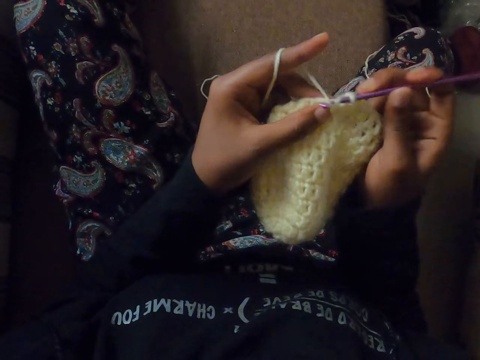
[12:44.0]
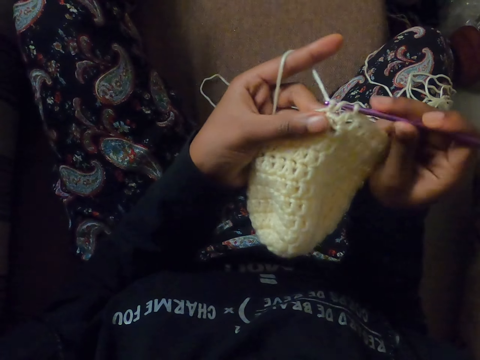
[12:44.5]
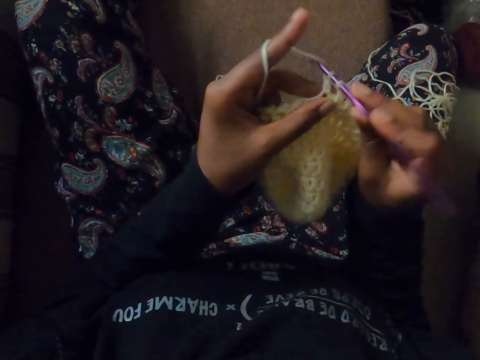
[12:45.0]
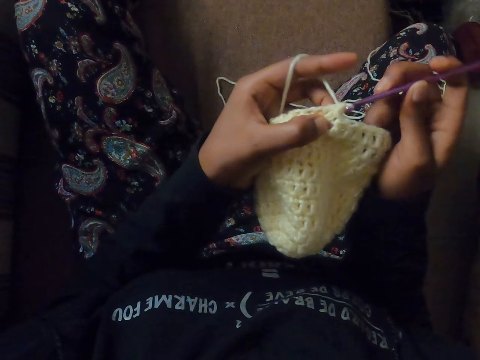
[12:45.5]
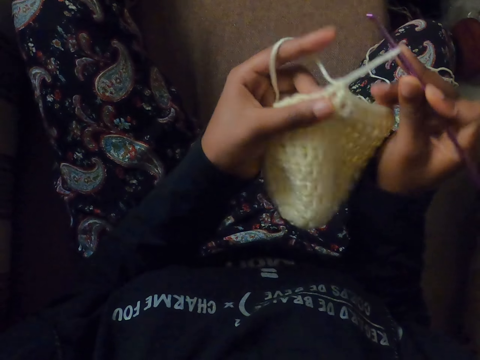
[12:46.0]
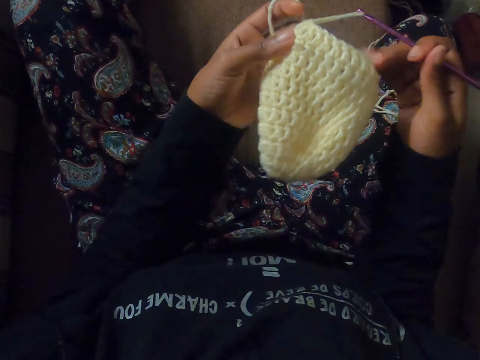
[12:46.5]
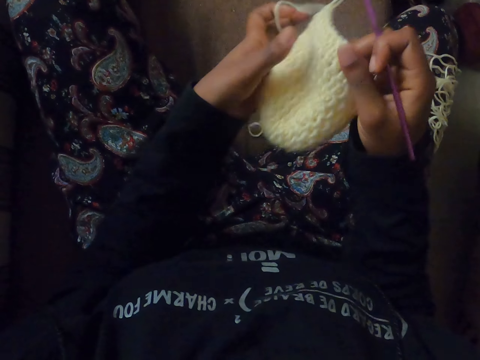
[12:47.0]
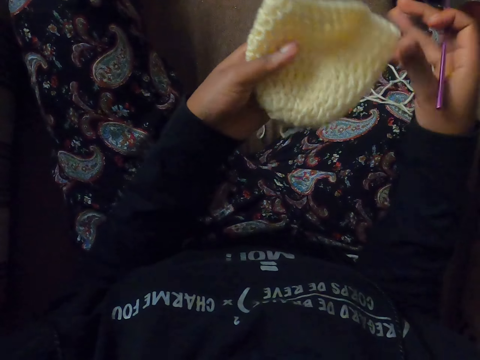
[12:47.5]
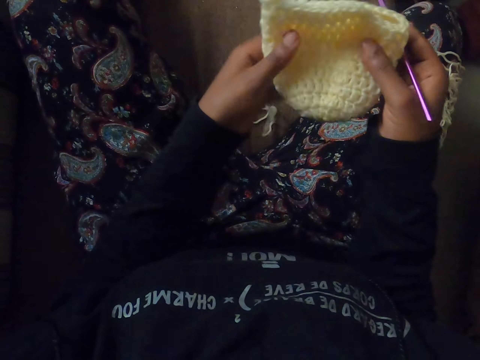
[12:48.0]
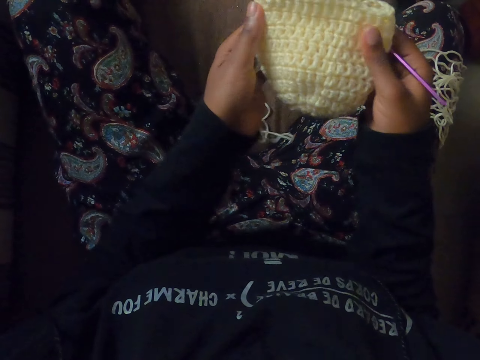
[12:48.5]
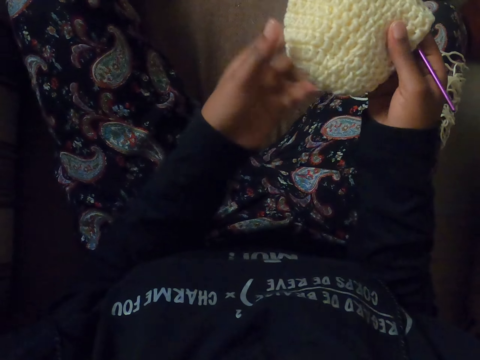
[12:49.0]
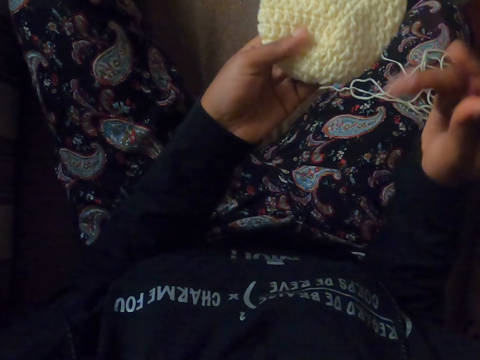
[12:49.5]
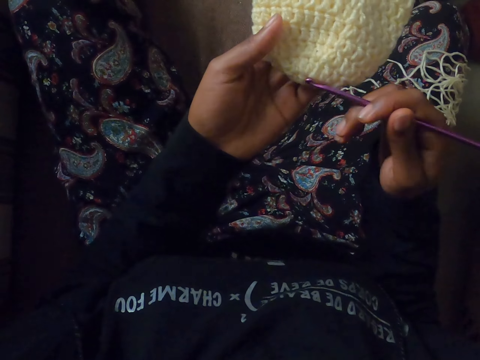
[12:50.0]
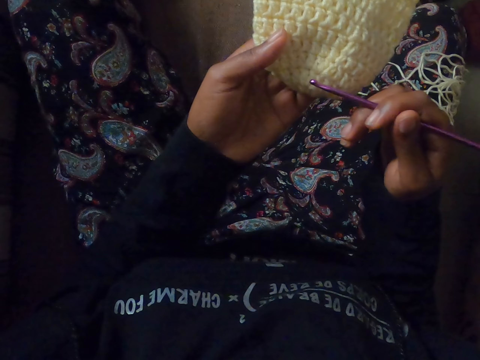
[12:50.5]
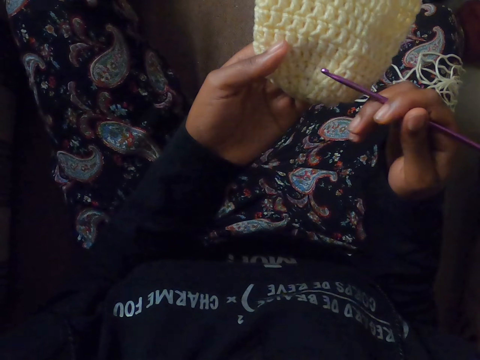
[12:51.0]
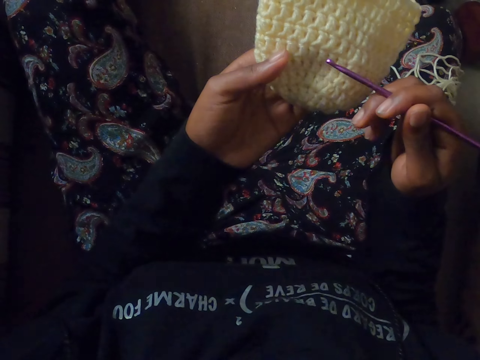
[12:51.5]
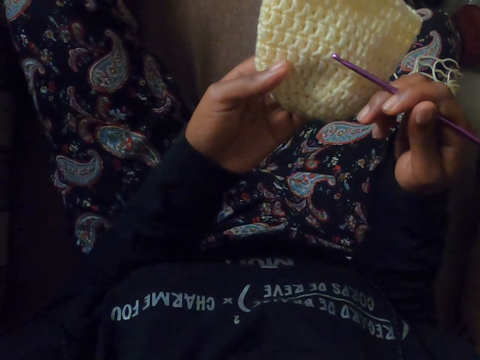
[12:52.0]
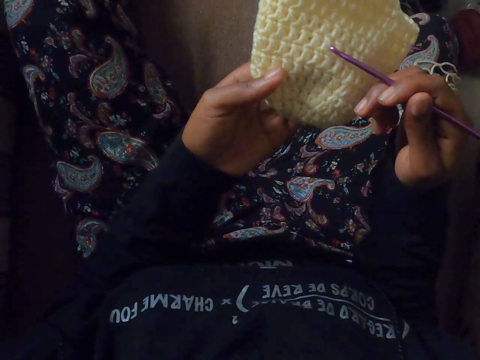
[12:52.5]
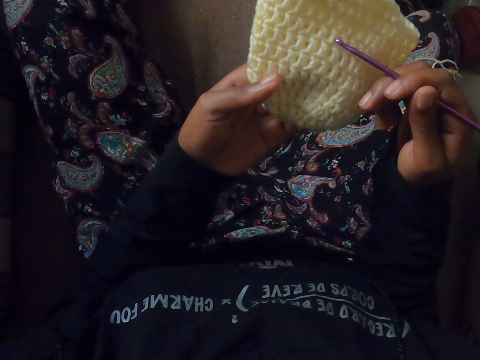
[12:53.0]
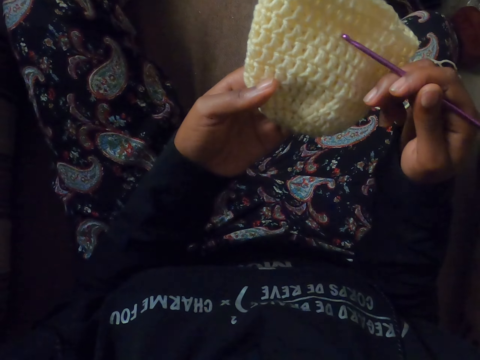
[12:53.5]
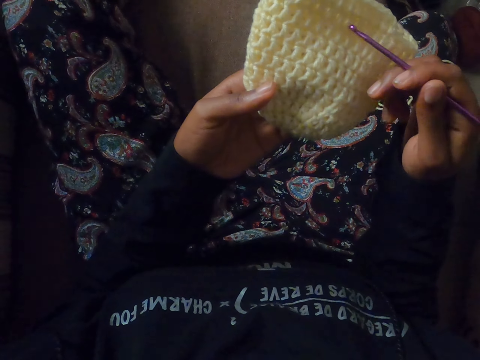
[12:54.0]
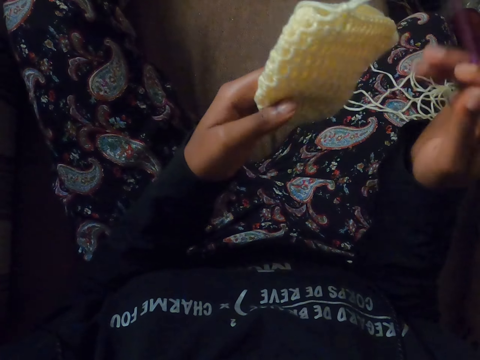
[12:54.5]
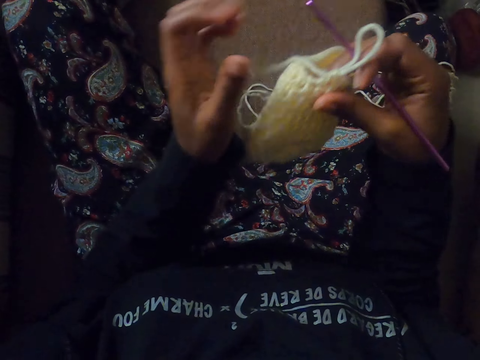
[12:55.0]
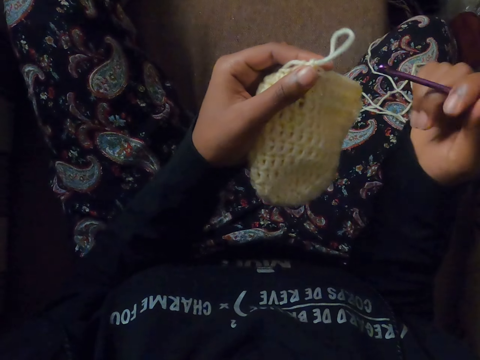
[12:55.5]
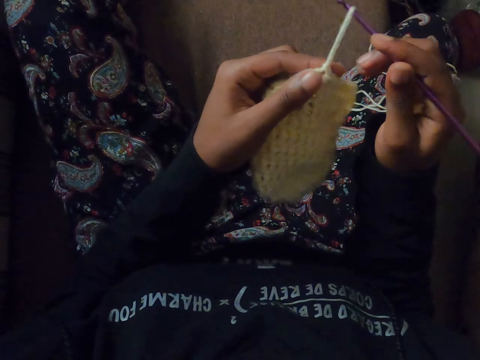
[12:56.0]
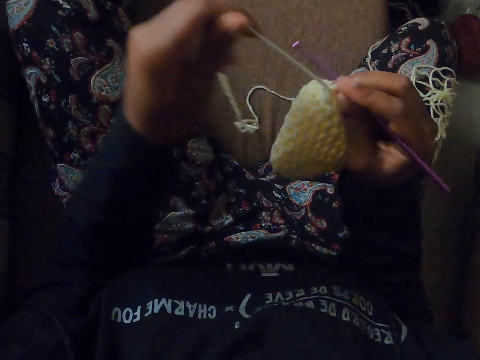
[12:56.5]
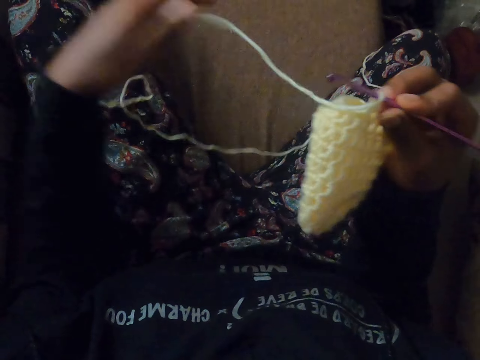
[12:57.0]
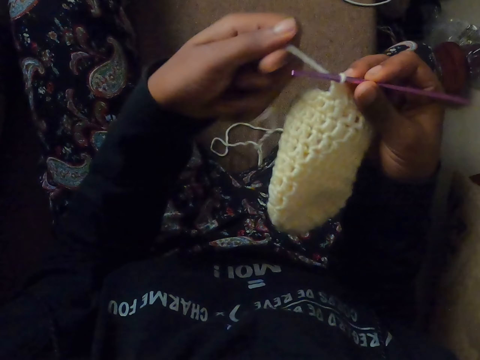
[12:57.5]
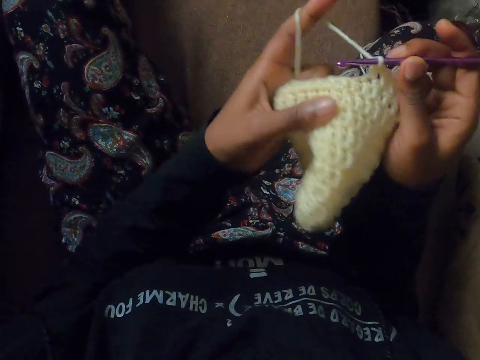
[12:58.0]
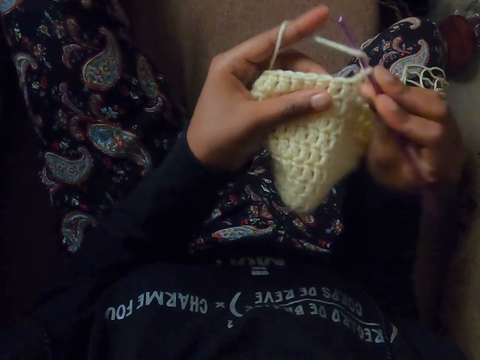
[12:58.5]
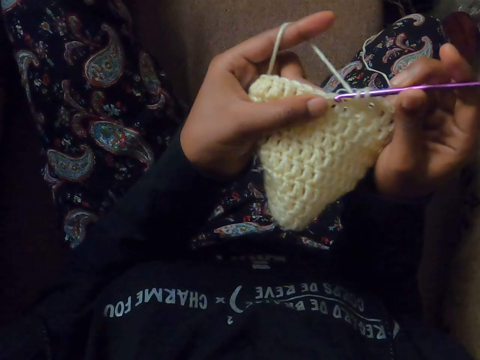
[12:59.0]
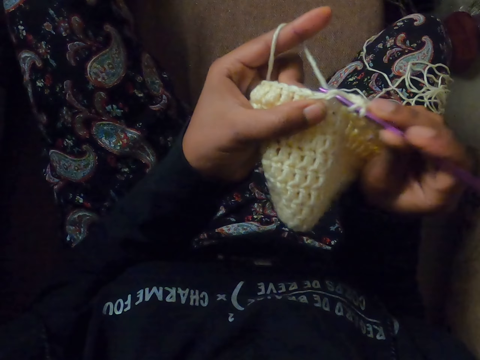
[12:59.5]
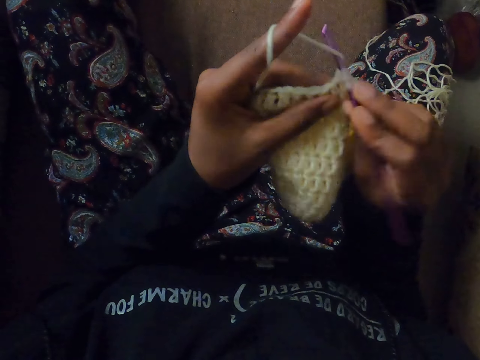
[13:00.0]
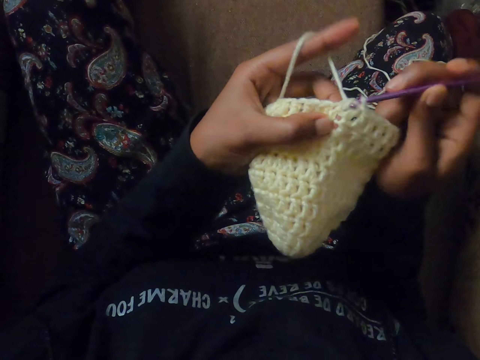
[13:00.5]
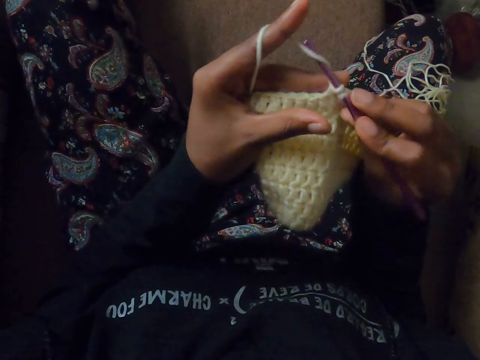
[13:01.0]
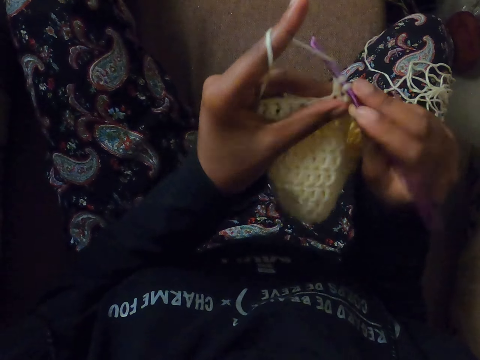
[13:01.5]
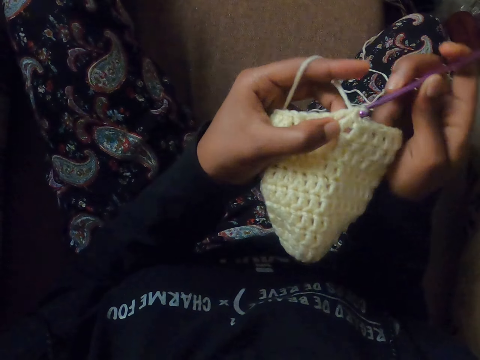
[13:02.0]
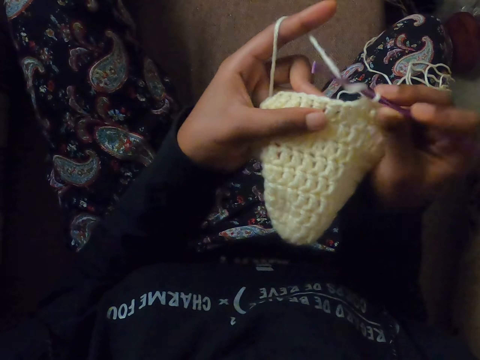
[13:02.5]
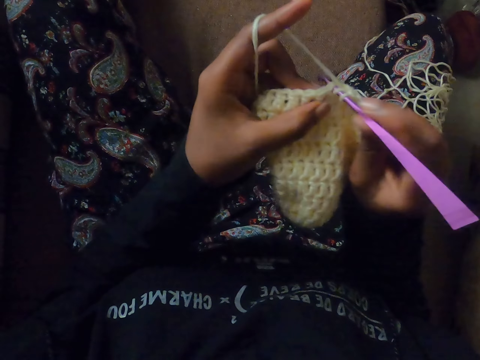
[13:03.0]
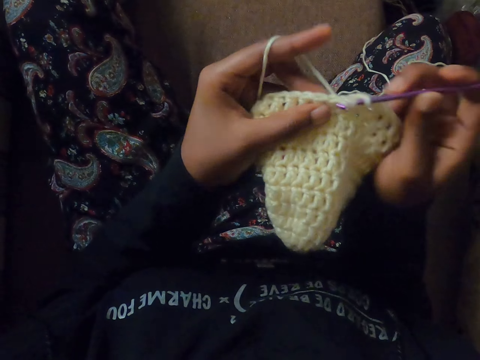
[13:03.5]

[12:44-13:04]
The camera wearer straightens the crochet with both hands. She counts the lines of stitches made with the crochet pin in her right hand. She inserts the crochet pin into a loop. She knits with the crochet. She pulls a length of wool with her left hand. She rolls thread on a finger. She crochets with both hands.

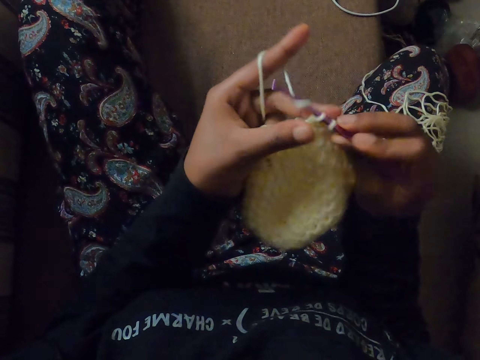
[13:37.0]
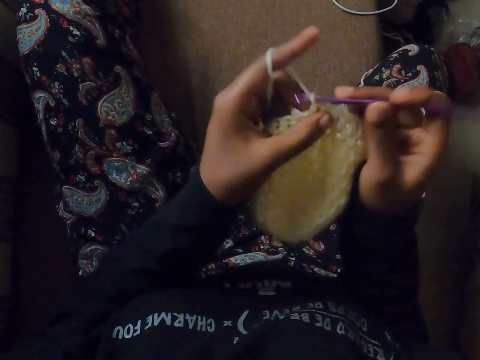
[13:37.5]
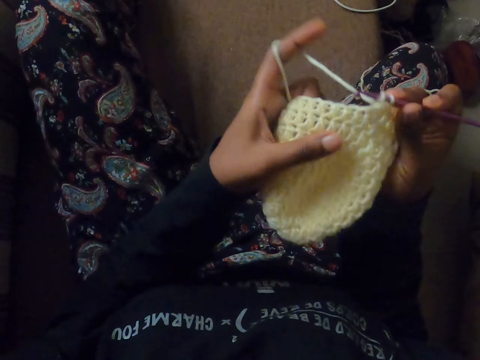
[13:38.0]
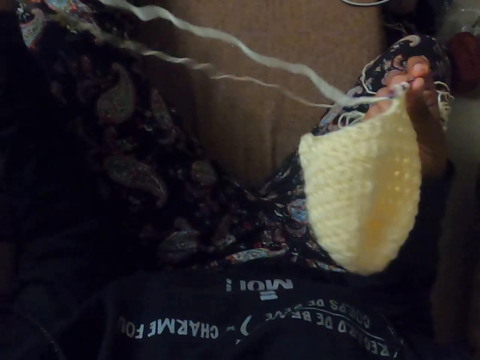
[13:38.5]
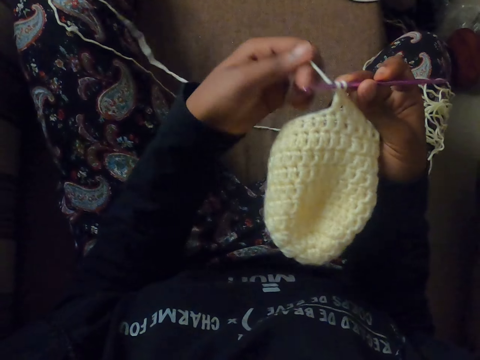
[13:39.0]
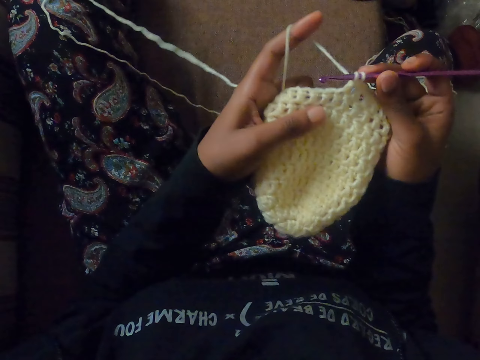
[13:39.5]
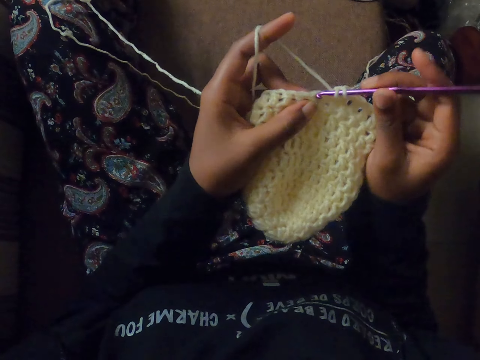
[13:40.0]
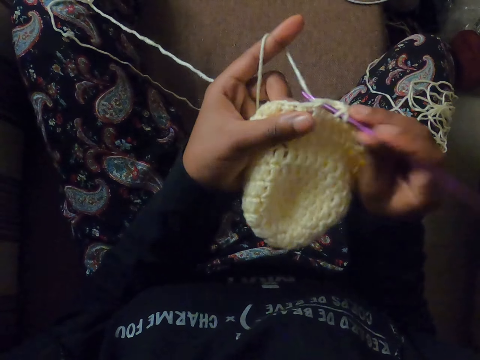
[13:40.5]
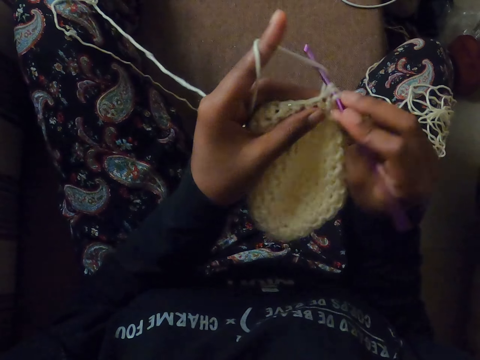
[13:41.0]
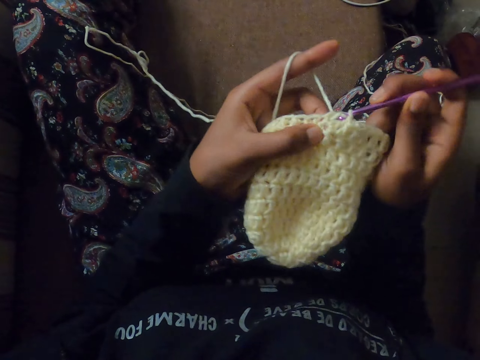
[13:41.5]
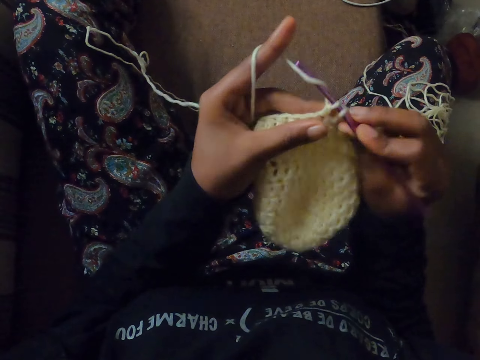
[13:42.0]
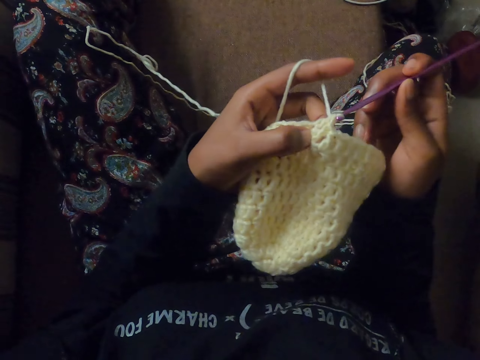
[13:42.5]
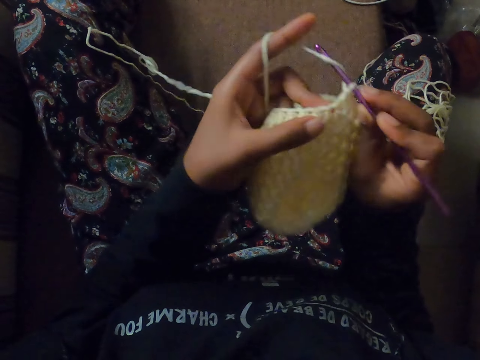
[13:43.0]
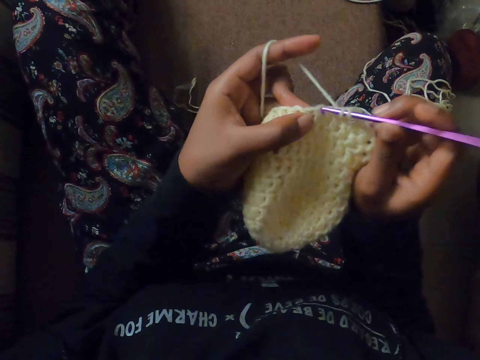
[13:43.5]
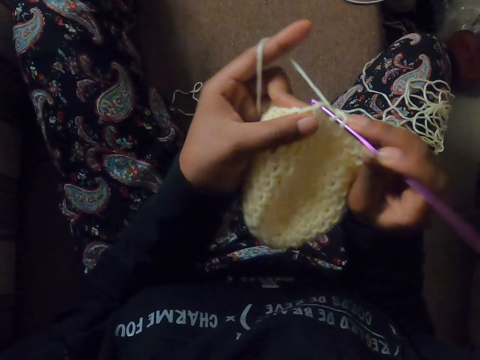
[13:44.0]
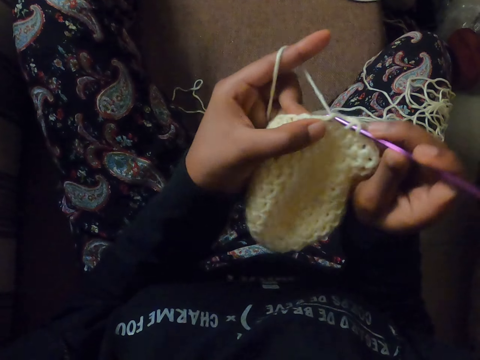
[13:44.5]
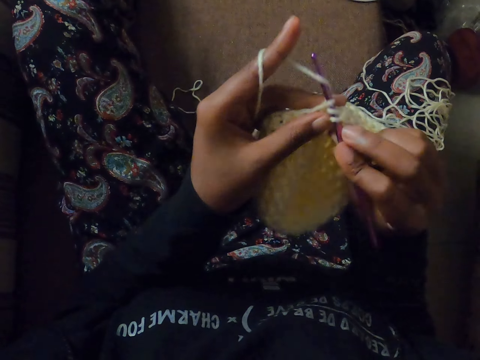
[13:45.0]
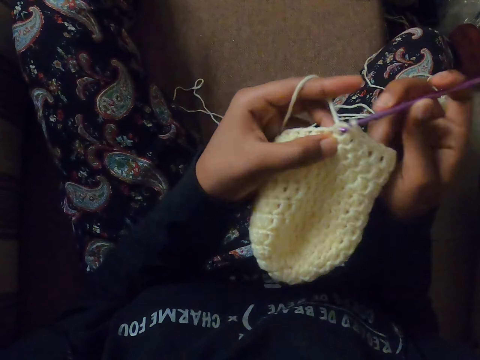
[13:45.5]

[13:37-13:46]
The camera wearer pulls a length of wool with her left hand. She crochets with both hands.
